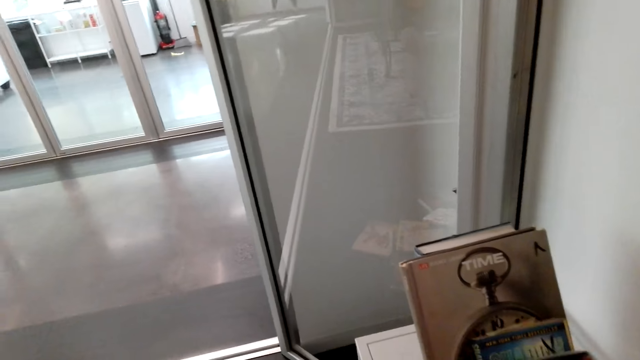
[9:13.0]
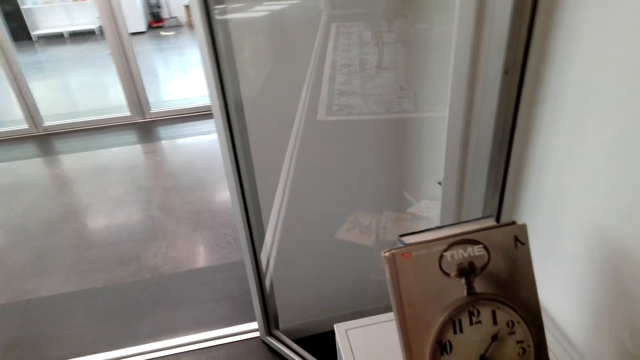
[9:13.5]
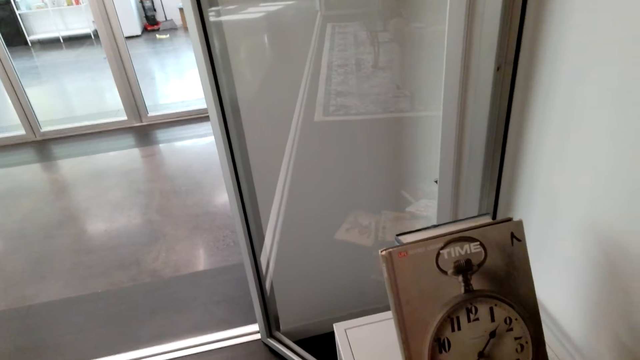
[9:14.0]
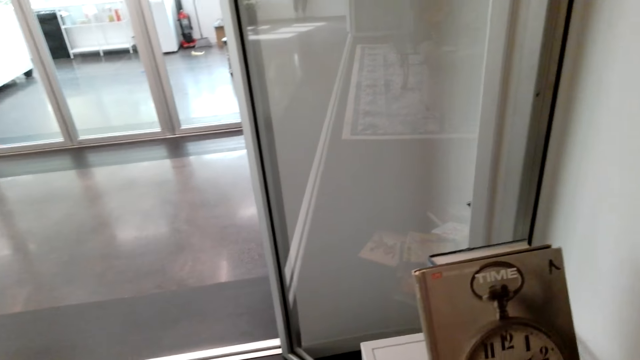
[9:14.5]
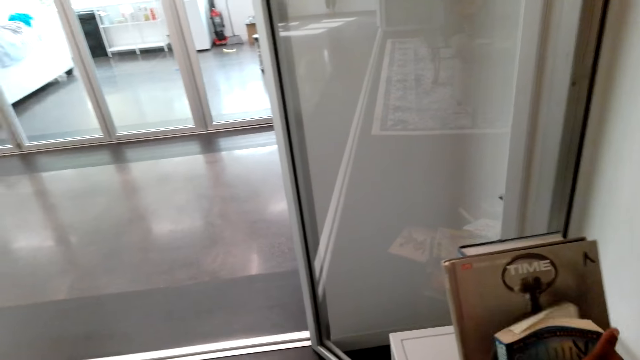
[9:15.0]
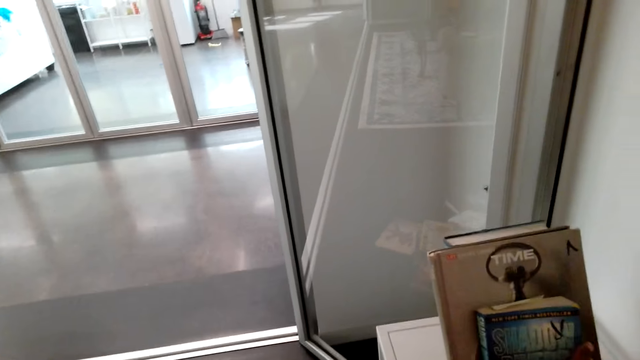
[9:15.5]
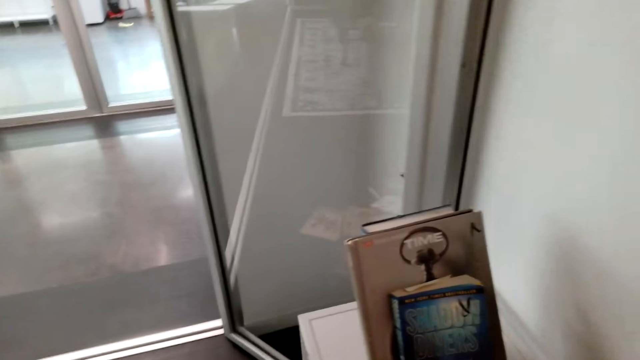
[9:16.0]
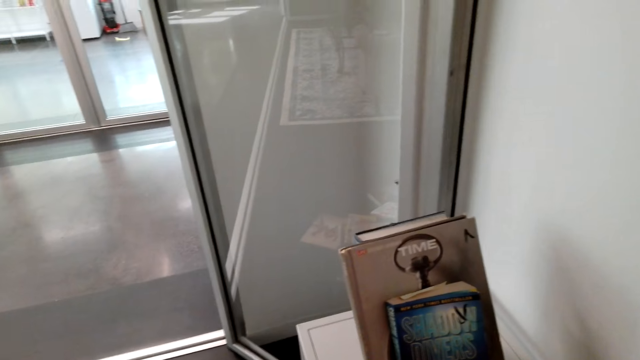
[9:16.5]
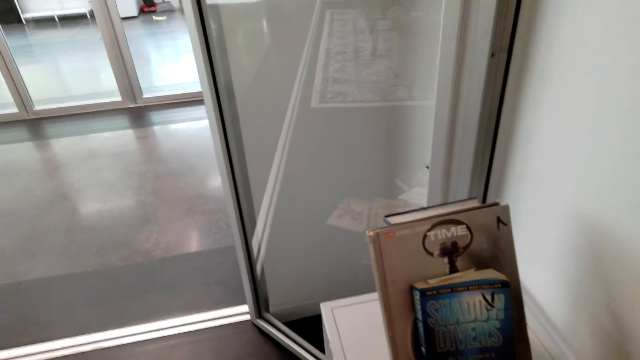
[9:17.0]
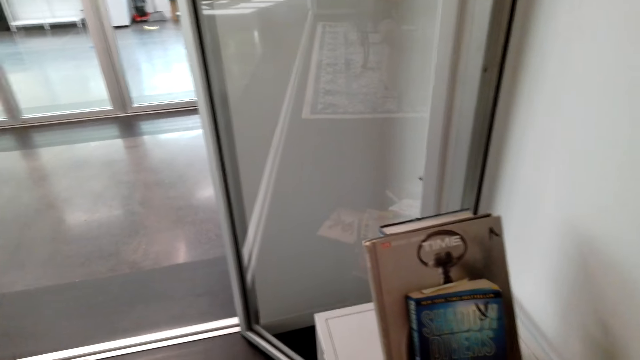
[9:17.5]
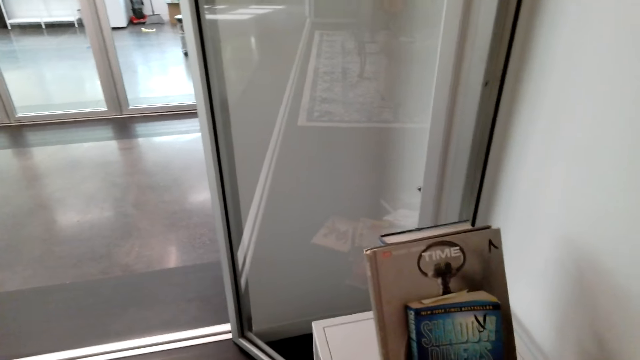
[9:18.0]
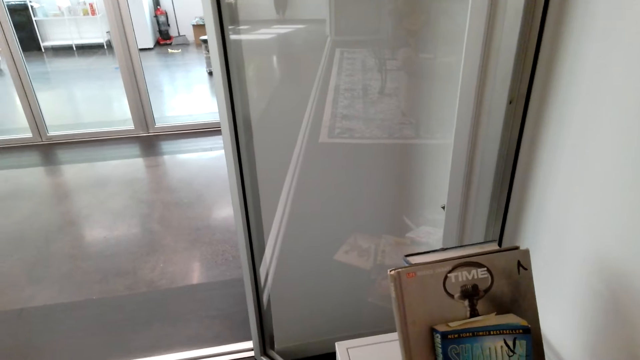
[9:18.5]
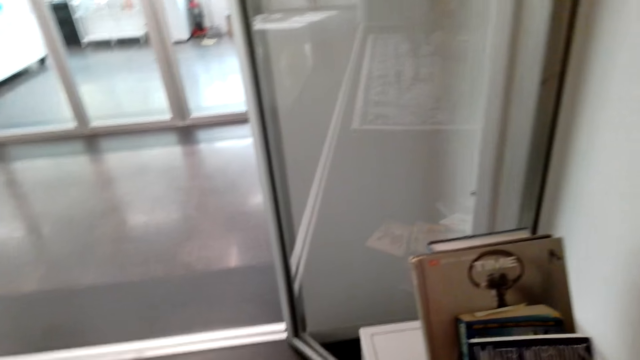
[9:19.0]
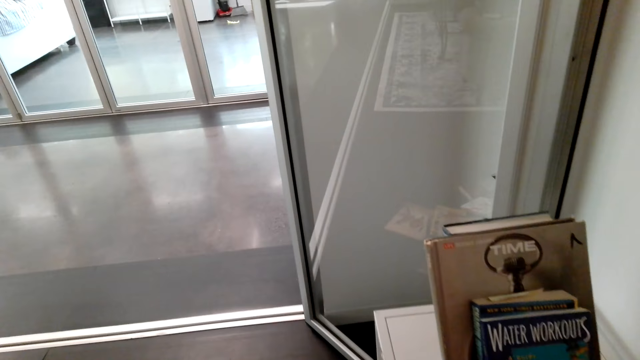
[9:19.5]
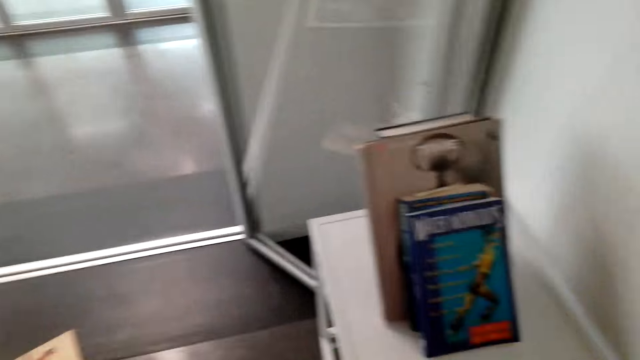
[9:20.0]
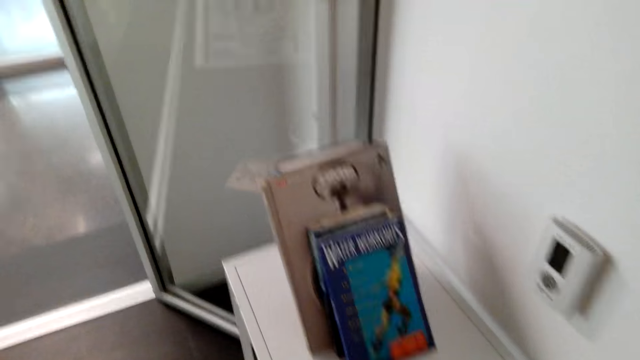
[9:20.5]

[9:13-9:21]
The camera wearer puts a book on the shelf.

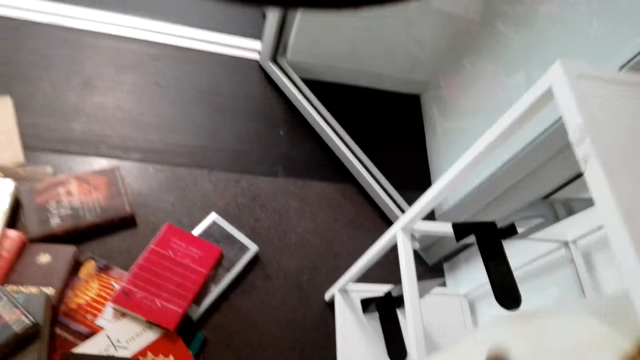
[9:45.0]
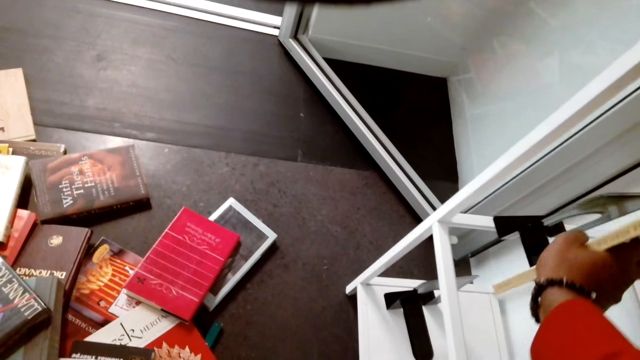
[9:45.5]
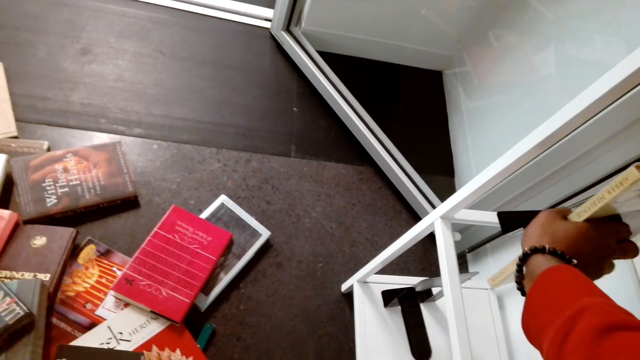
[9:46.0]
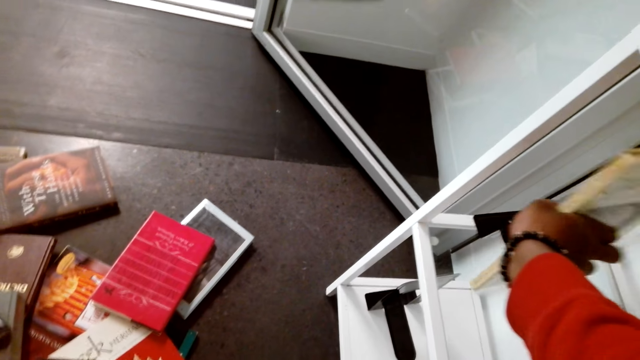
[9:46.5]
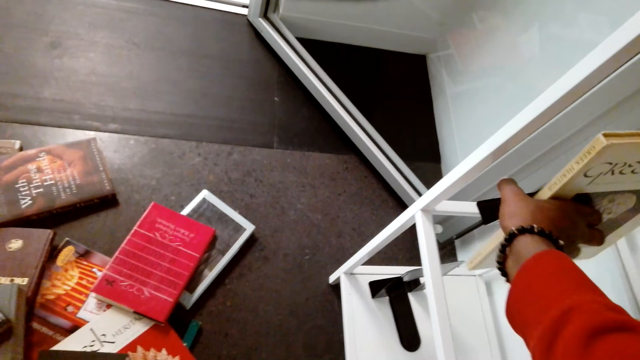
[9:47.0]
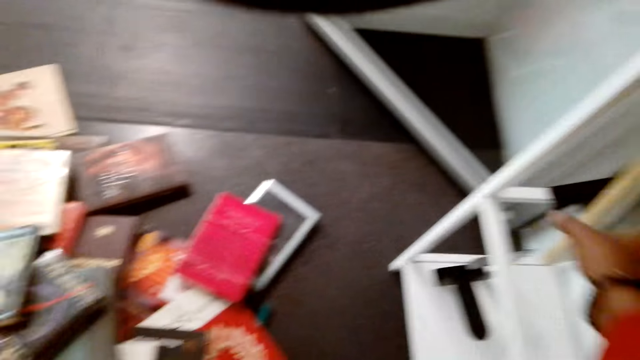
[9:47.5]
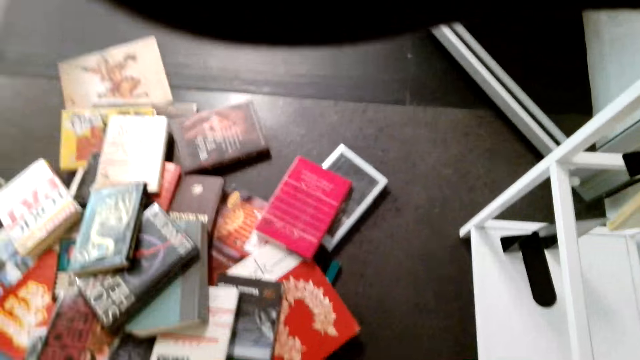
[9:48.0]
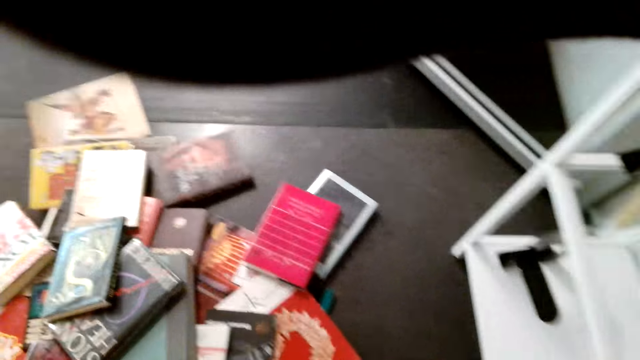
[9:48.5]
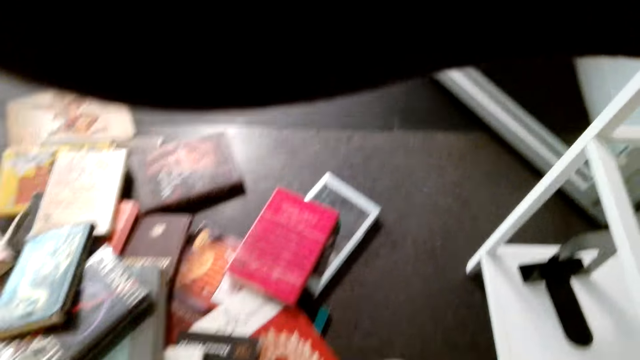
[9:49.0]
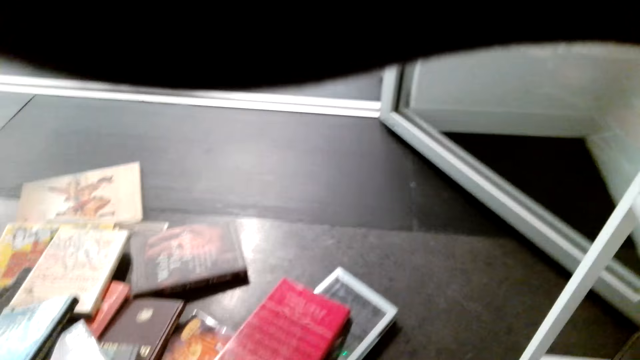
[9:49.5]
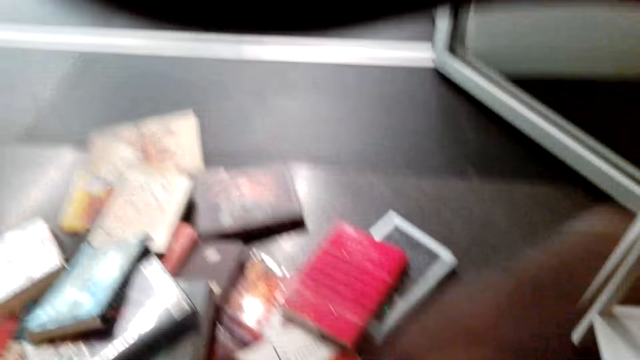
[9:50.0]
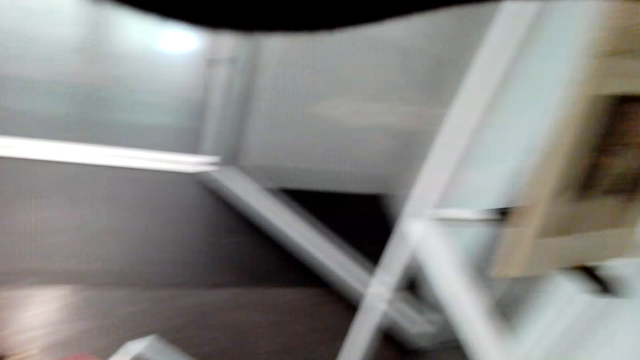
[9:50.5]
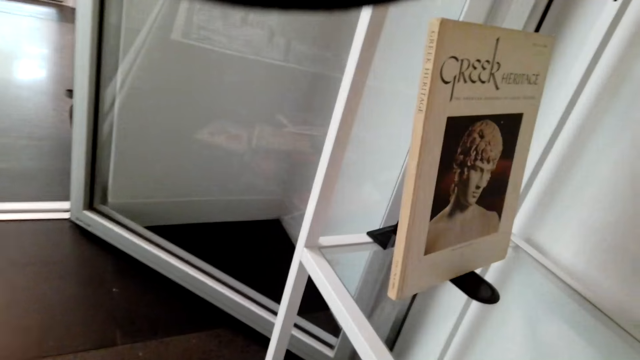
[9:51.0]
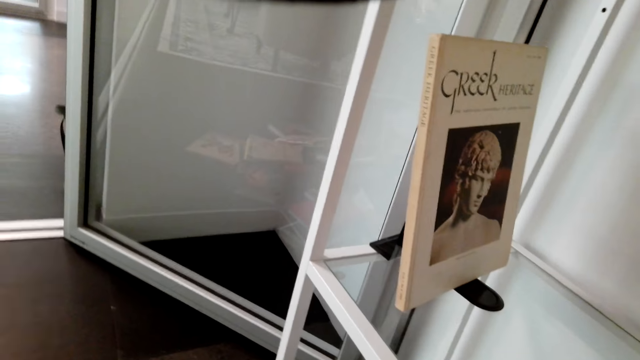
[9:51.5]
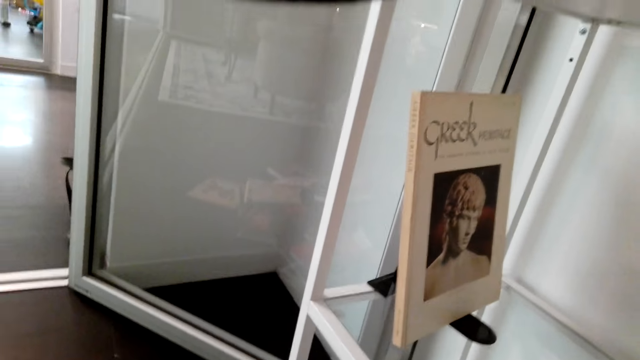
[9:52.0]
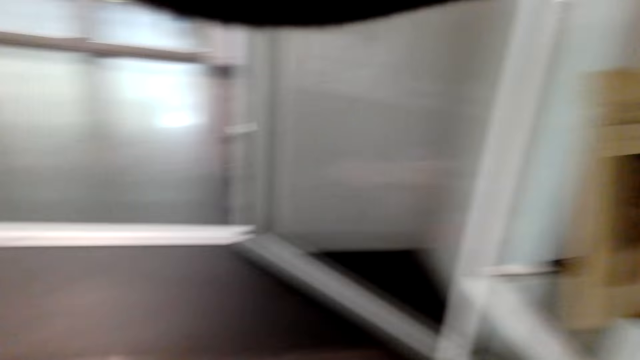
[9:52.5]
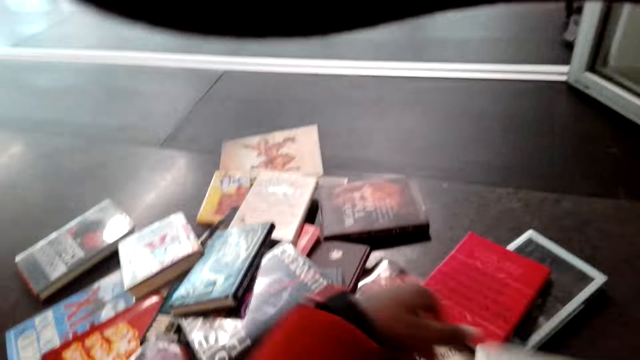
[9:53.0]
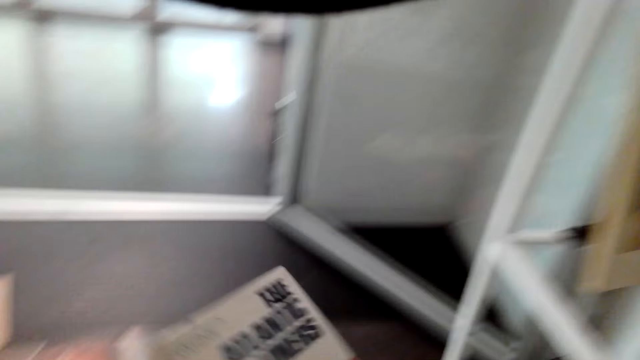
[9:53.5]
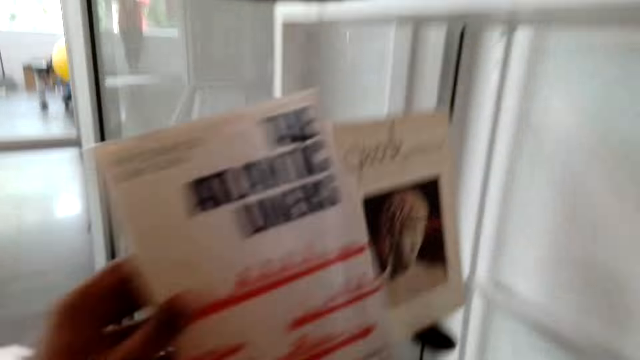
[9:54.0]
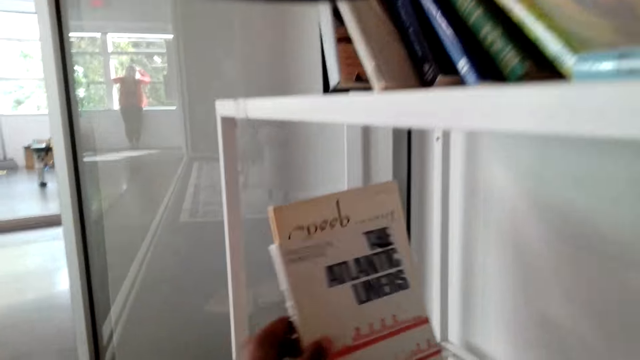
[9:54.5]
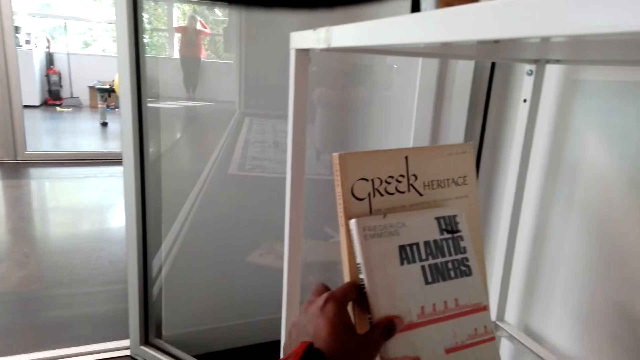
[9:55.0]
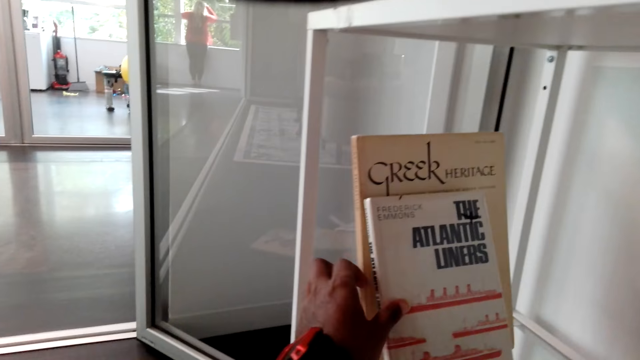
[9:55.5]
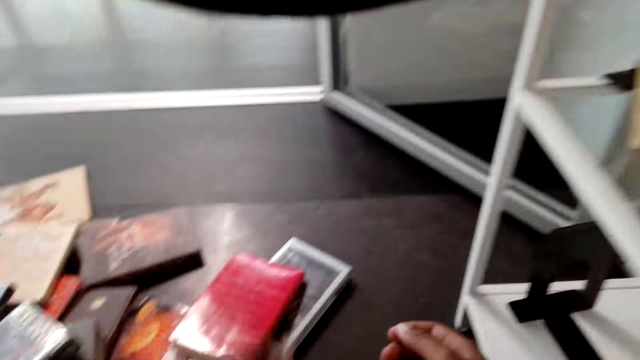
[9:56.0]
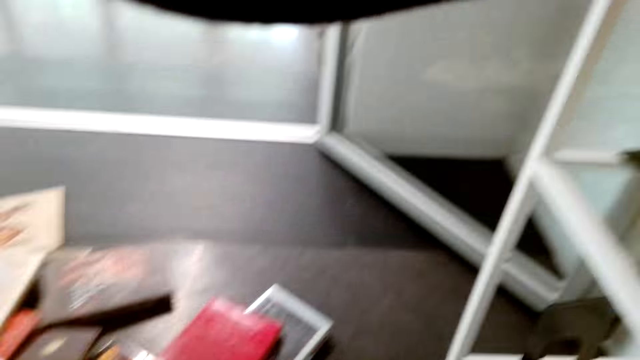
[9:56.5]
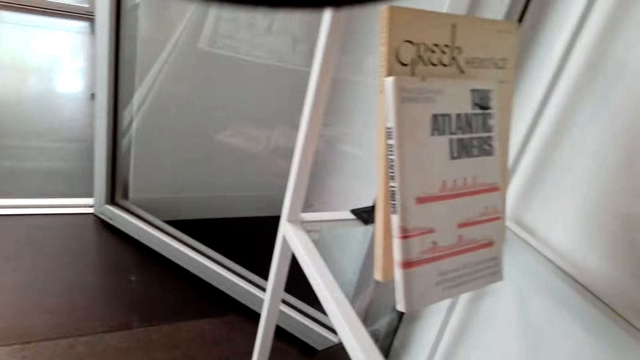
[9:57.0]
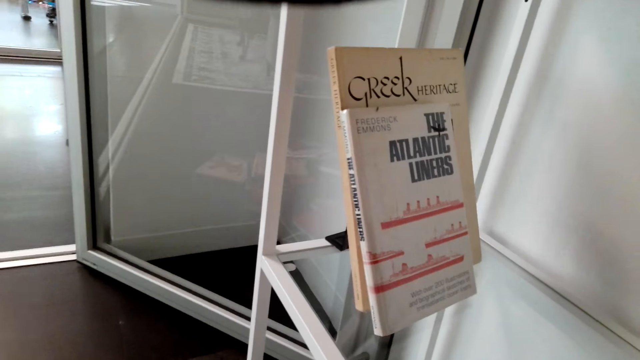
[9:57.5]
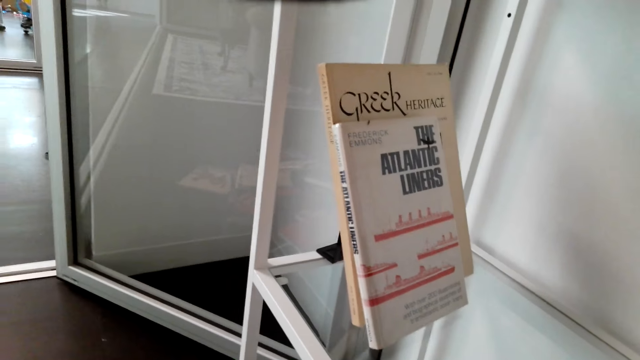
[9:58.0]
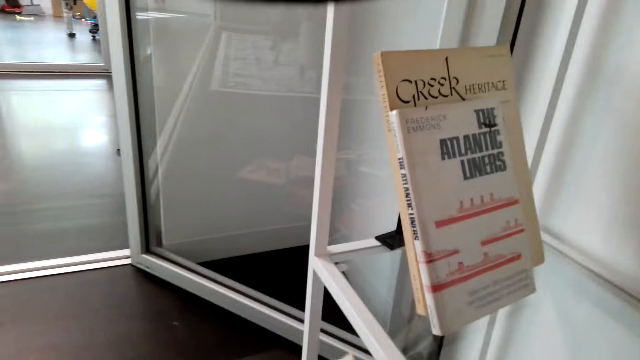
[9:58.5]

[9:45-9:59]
The camera wearer puts a book on the lower shelf. They put a book on the shelf.
